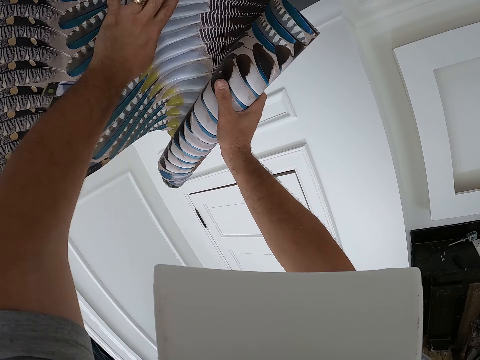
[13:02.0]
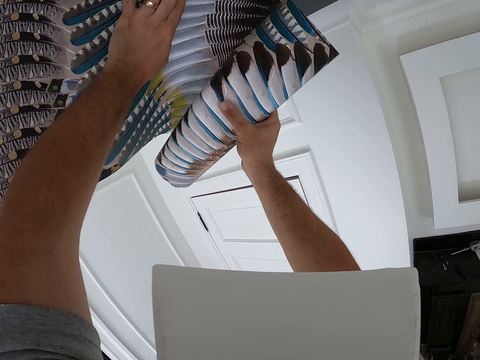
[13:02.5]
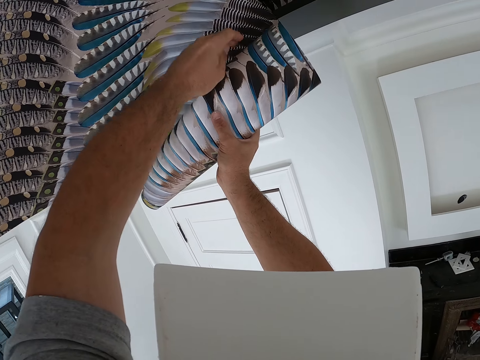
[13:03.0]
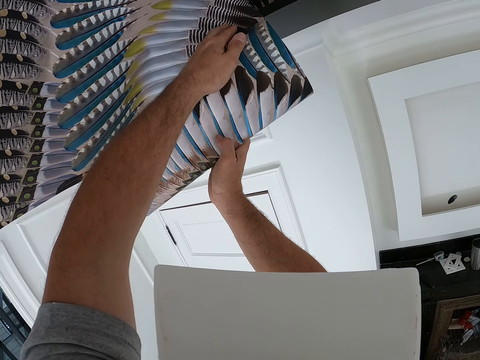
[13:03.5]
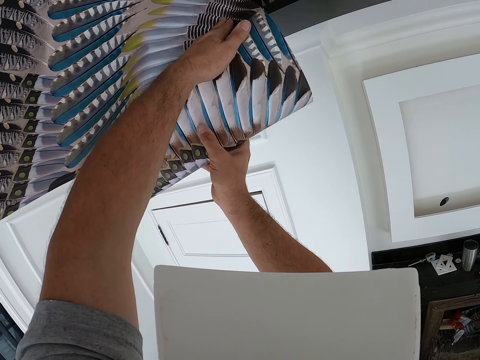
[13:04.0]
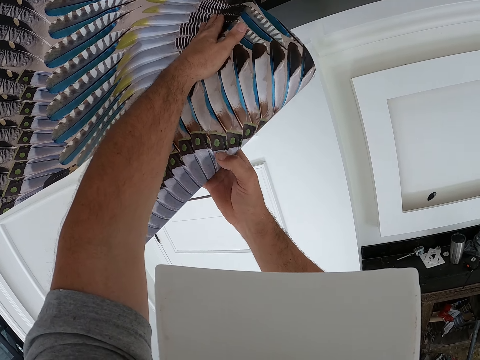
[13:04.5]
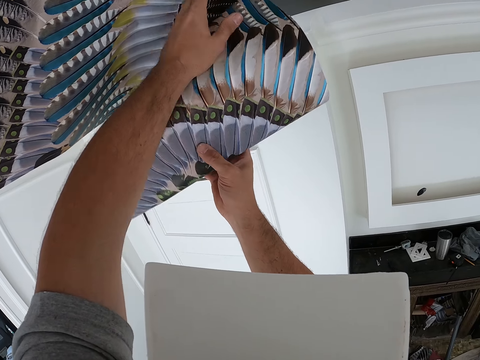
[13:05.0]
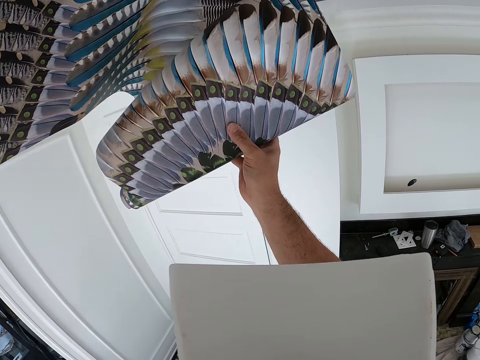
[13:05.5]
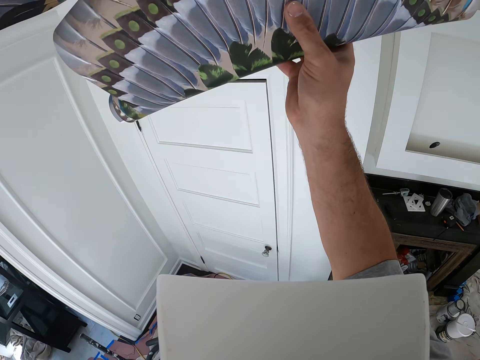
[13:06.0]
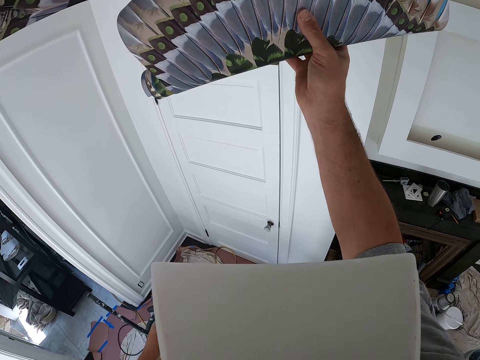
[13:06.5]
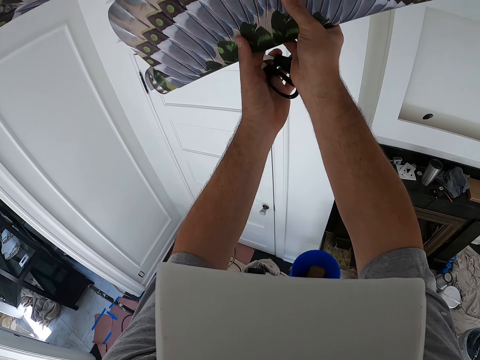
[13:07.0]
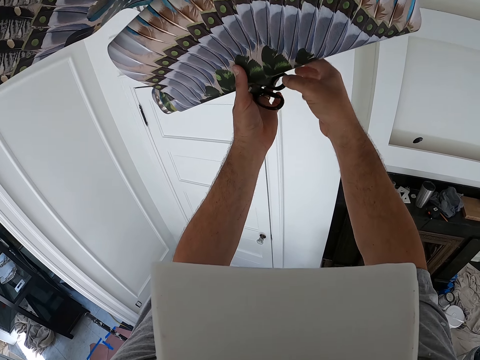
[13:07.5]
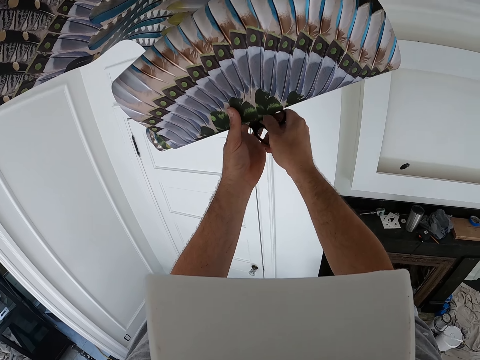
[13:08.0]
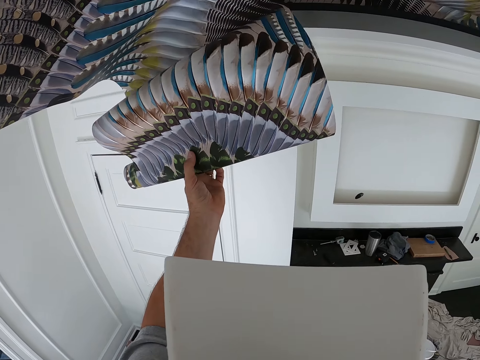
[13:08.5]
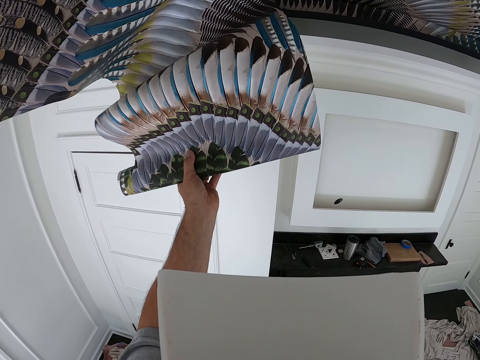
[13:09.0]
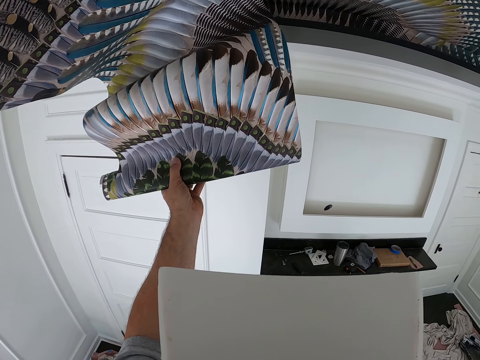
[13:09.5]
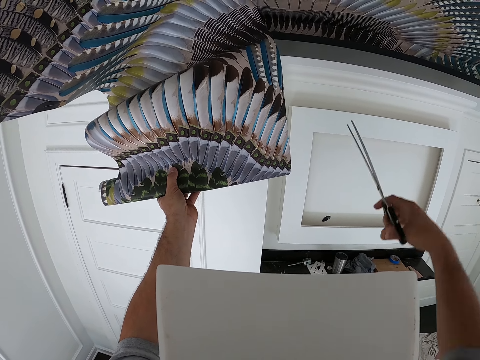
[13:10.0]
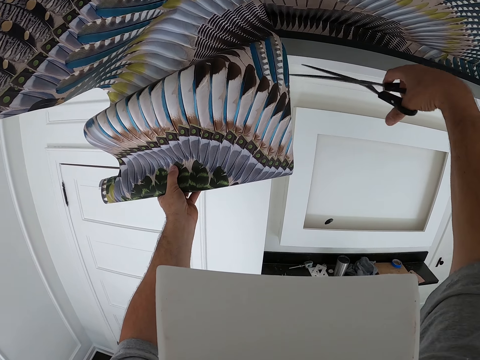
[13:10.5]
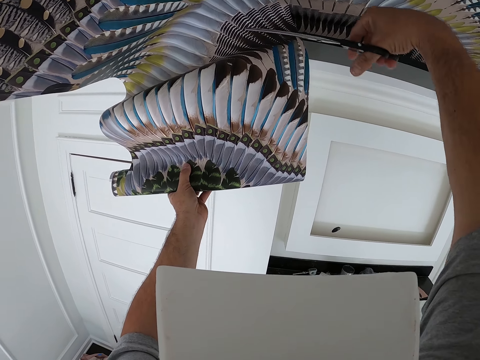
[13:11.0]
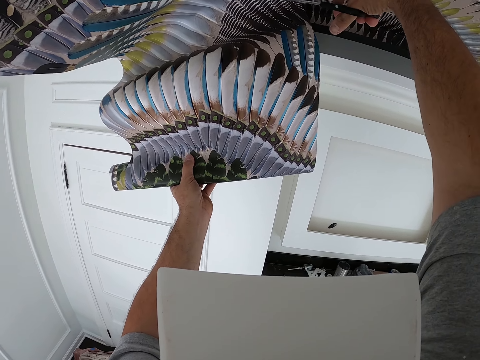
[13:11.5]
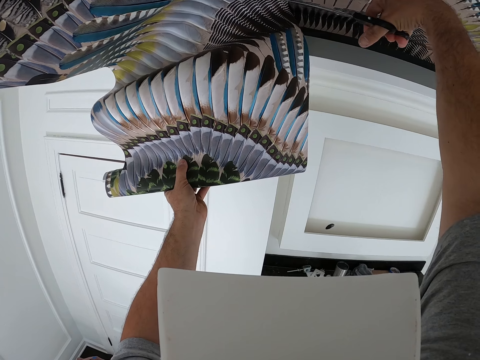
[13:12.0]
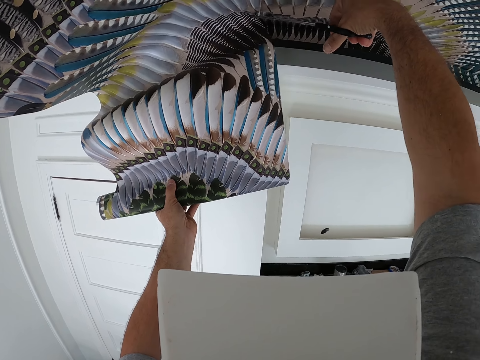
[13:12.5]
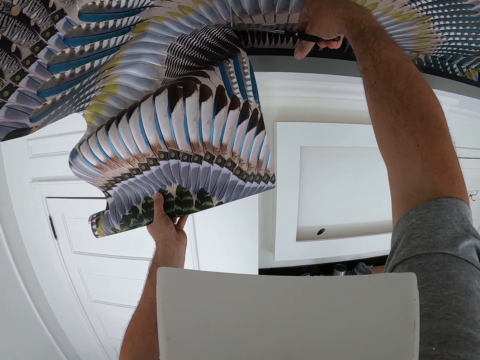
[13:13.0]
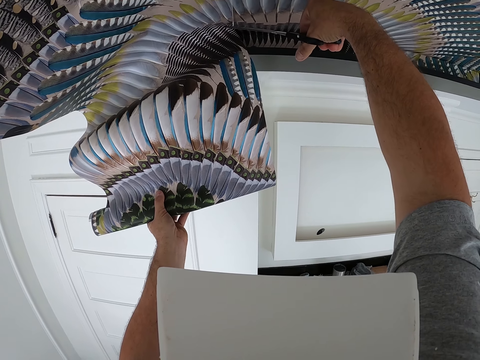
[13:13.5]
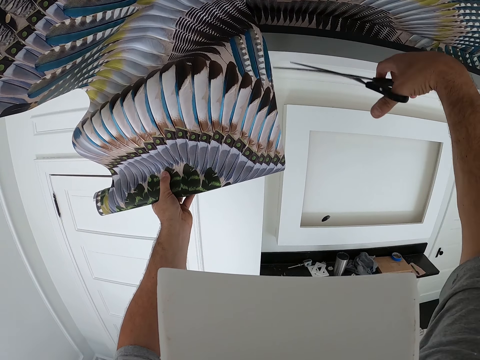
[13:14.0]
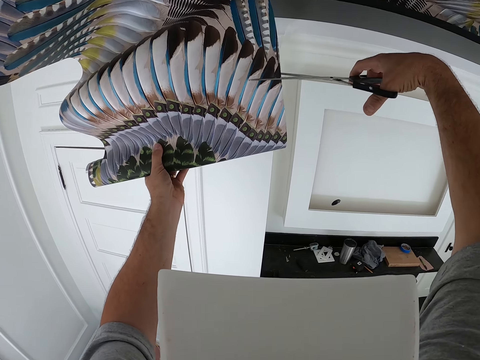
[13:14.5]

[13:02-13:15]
The camera wearer cuts the wallpaper with the pair of scissors.

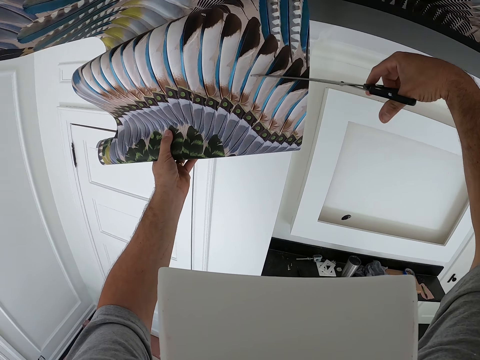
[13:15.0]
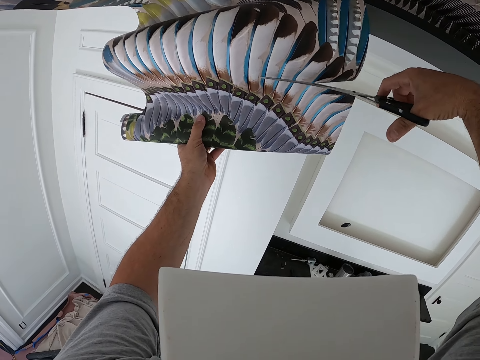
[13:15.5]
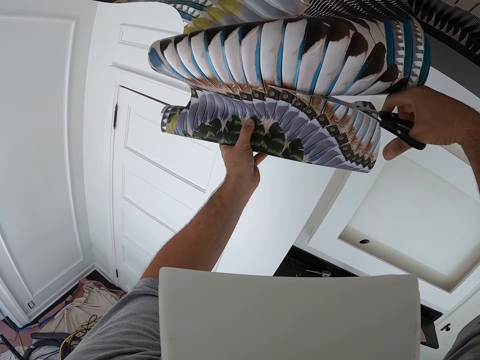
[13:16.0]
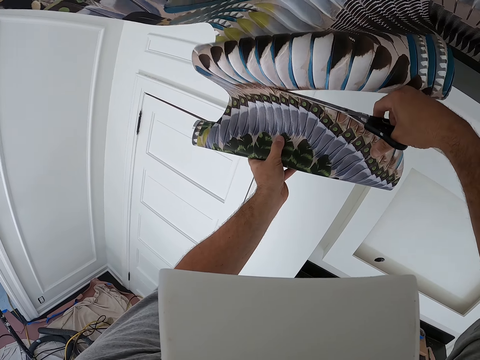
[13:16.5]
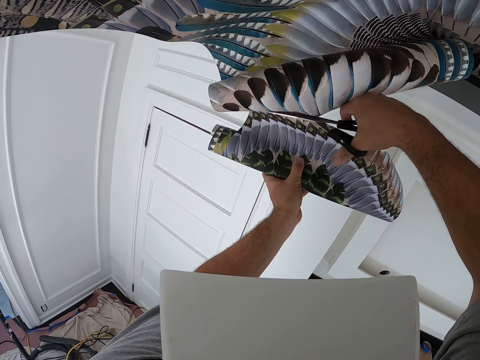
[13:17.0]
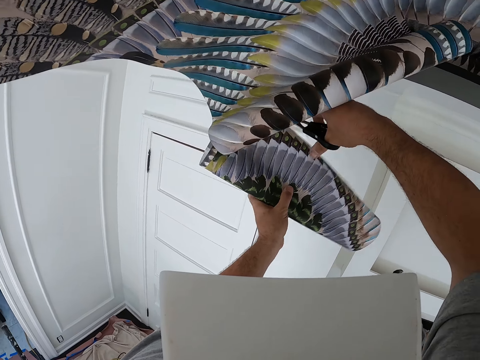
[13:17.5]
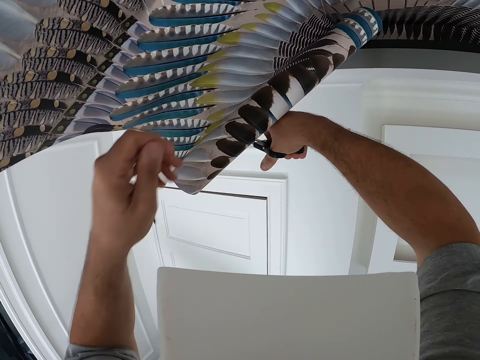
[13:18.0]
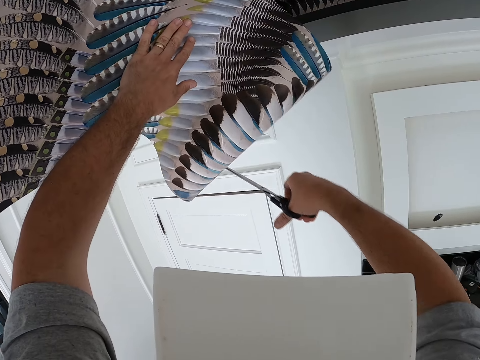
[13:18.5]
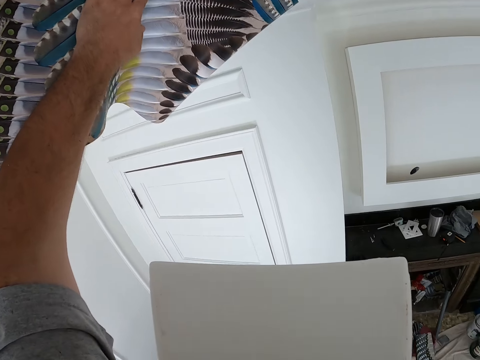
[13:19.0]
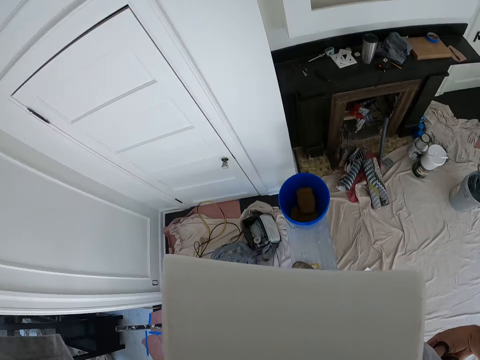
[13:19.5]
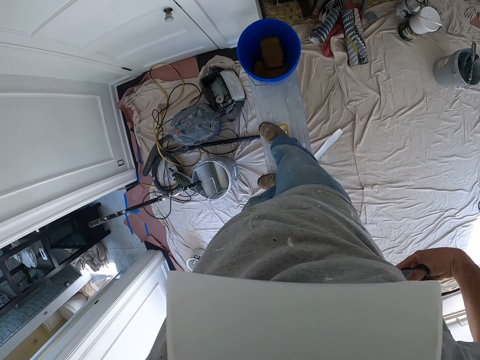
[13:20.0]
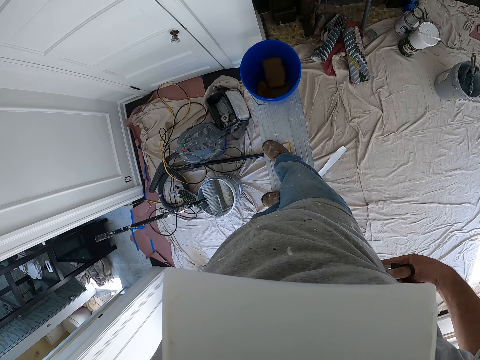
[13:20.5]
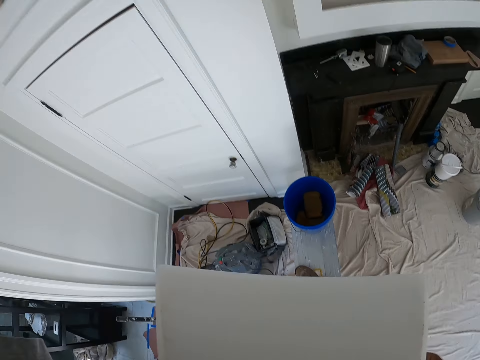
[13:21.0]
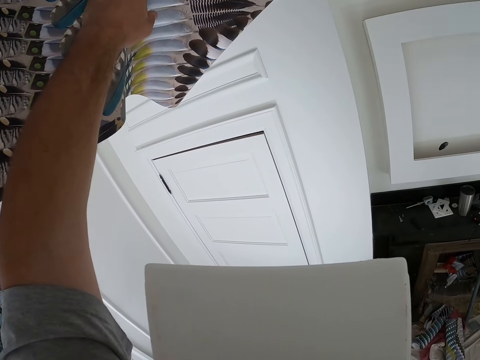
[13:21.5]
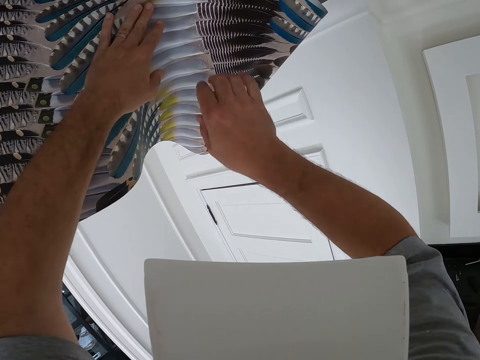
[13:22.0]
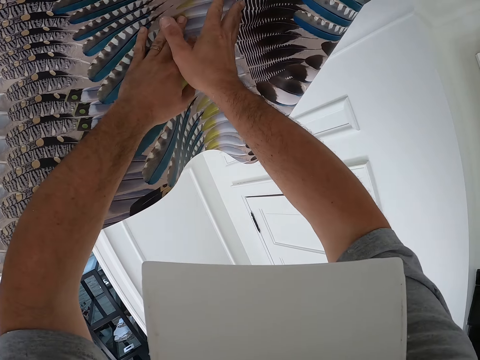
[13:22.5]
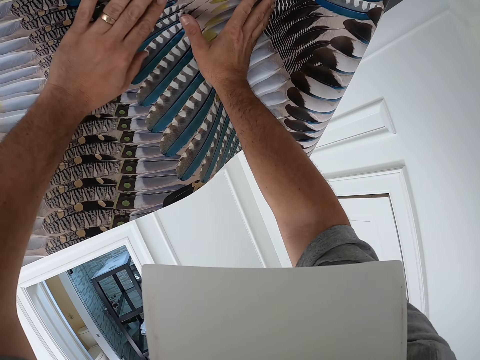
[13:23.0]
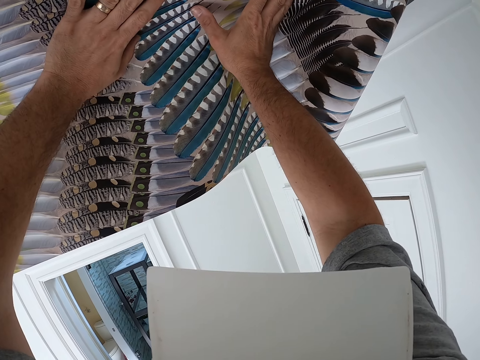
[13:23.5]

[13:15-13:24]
The camera wearer cuts the chart using the scissors. He keeps the pair of scissors in the back pocket of his jeans.

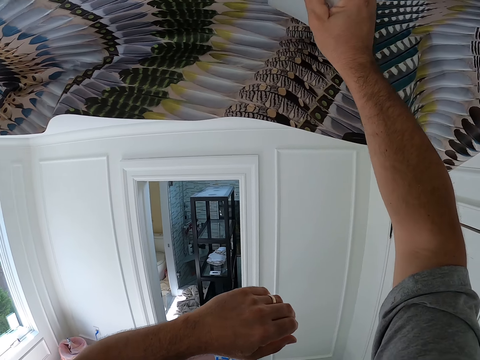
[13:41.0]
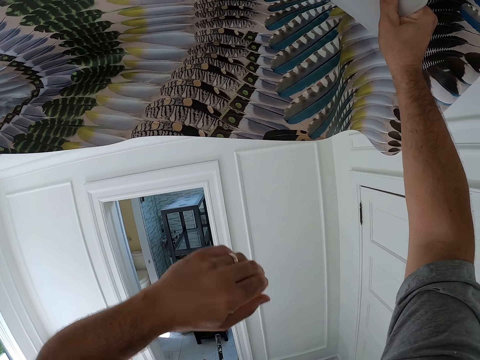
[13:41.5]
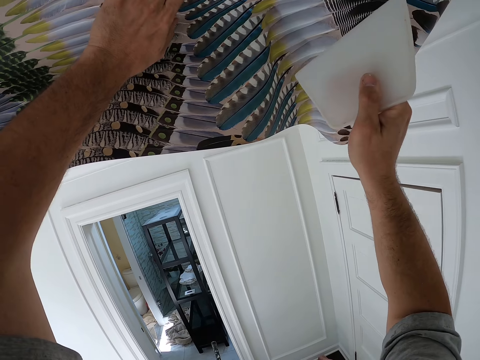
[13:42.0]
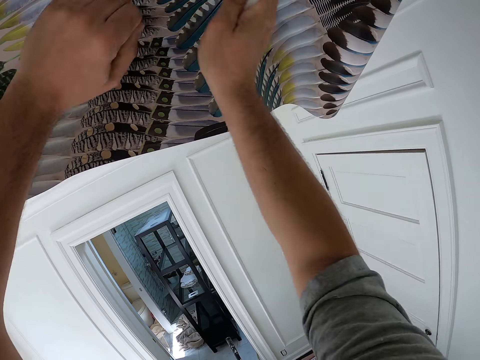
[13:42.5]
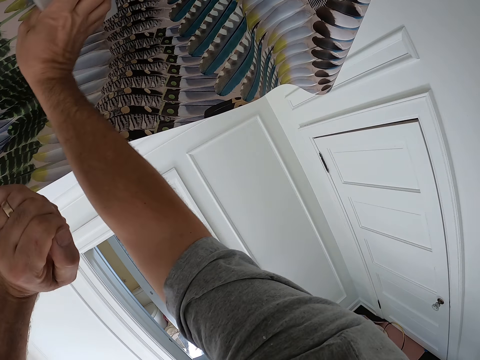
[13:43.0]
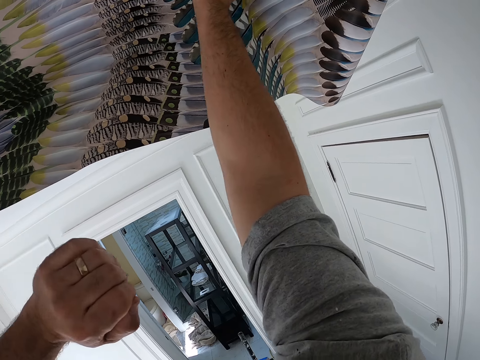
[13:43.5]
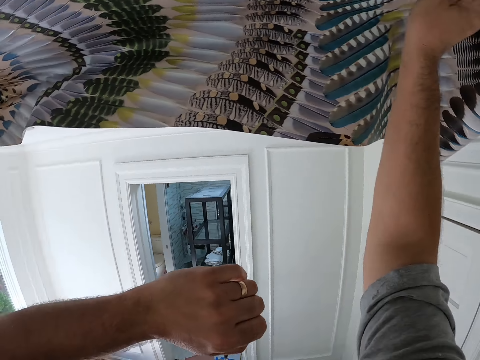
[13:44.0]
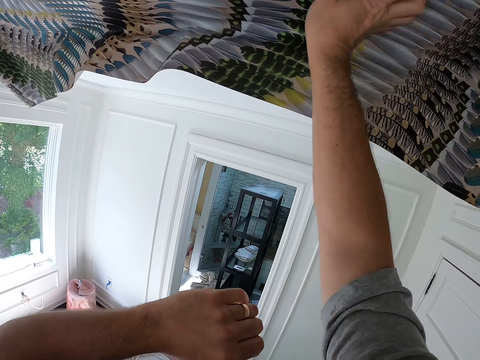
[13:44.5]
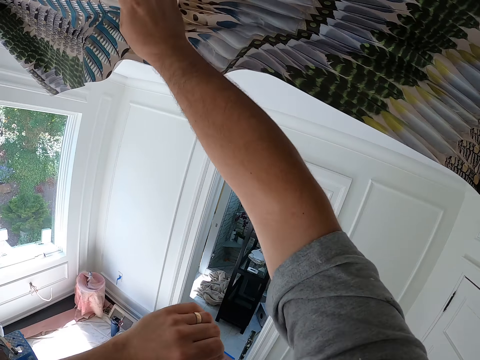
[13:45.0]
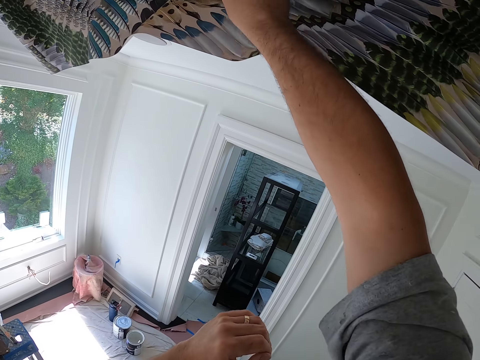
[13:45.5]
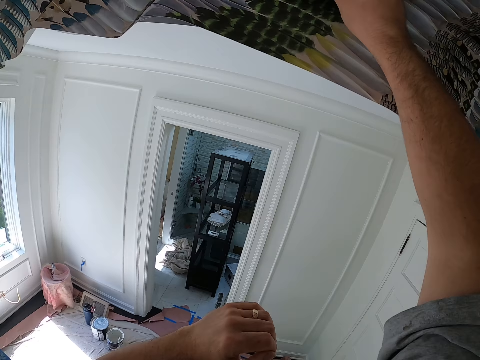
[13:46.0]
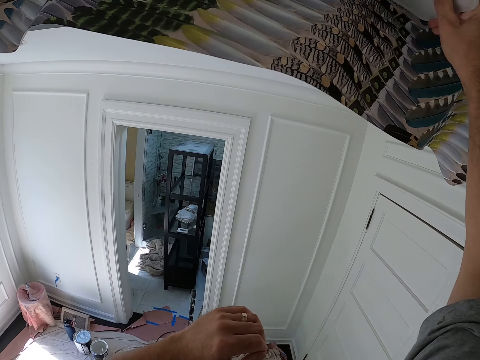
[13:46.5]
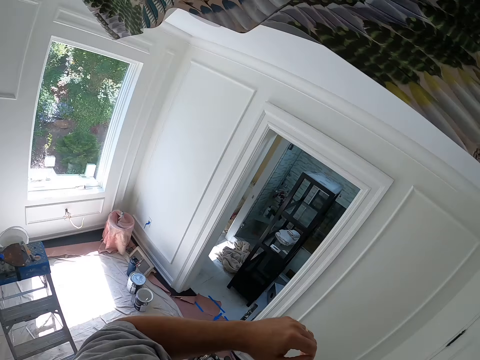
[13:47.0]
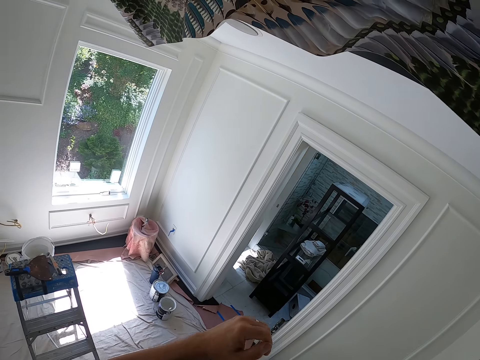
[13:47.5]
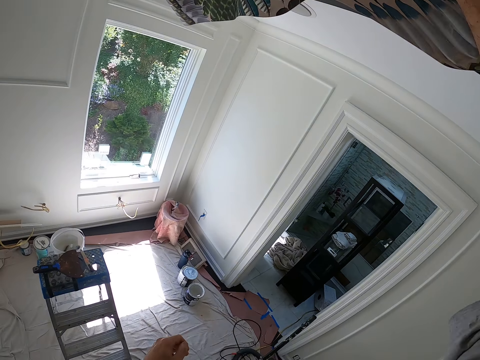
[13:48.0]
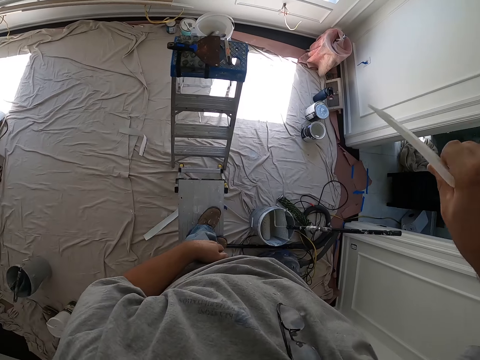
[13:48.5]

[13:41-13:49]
The camera wearer fits the chart using a piece of paper. They shift to the left on the bench. They walk on top of the aluminum platform ladder.
